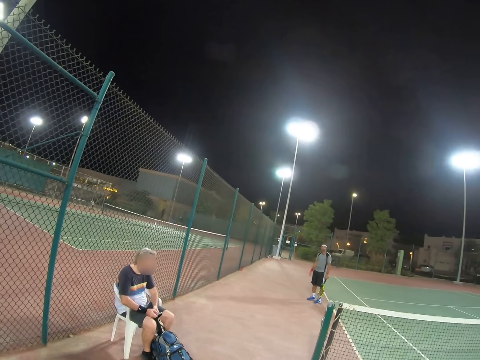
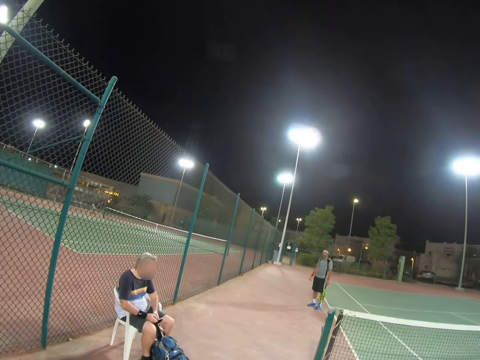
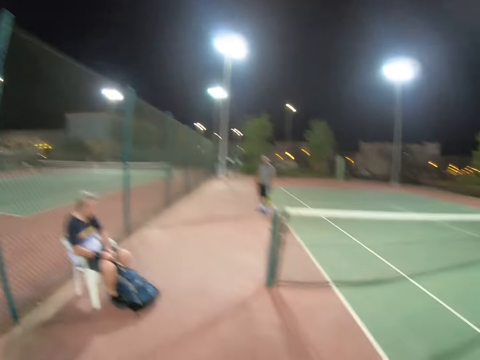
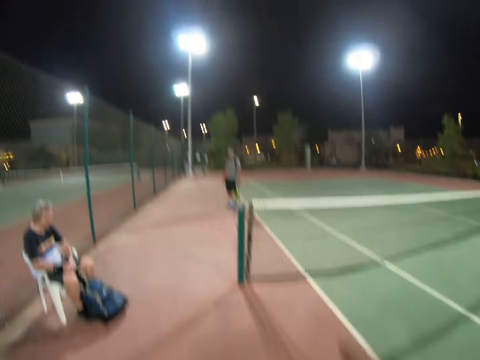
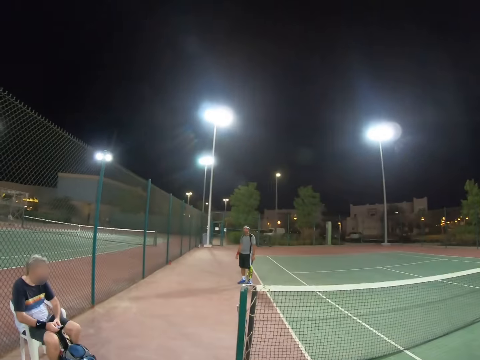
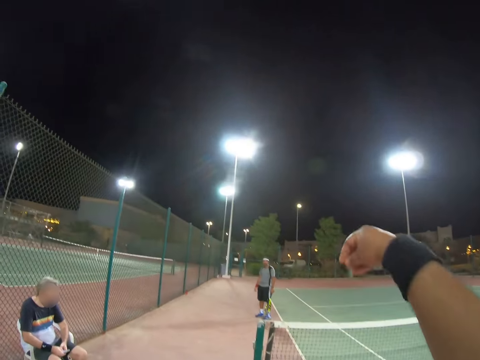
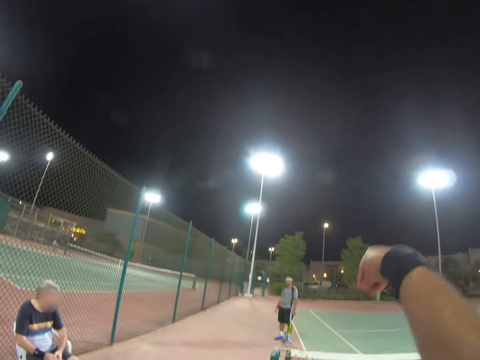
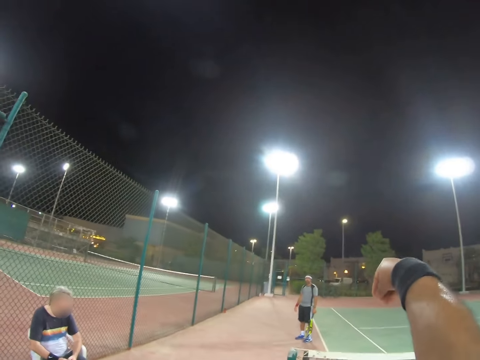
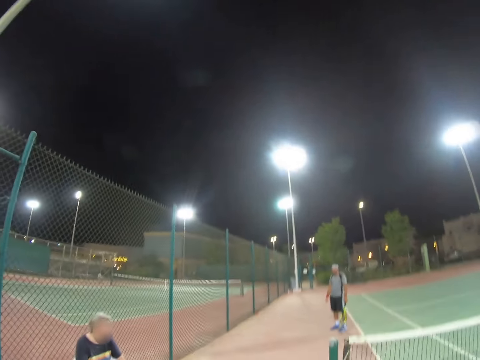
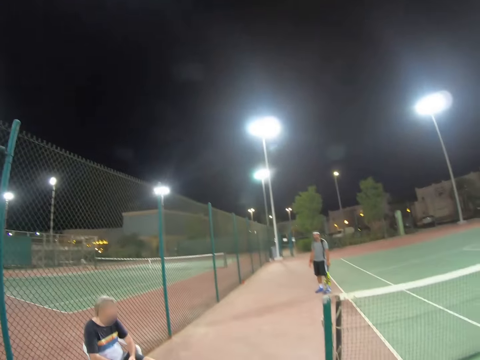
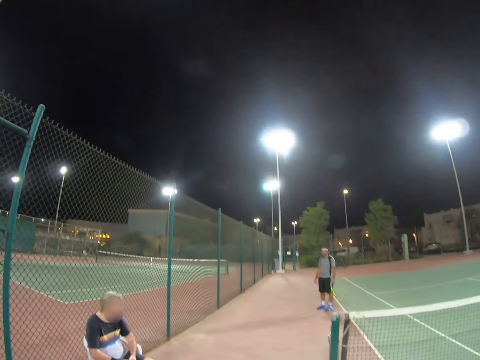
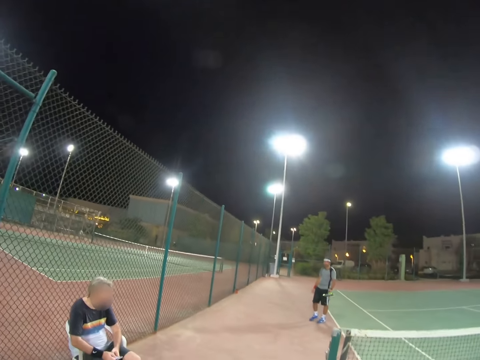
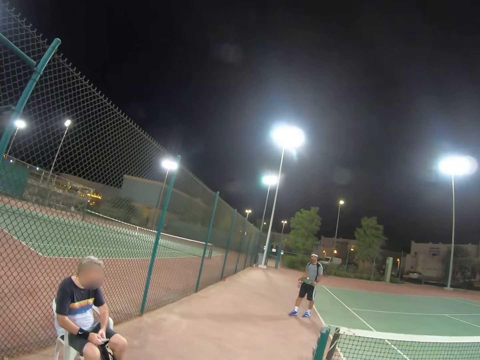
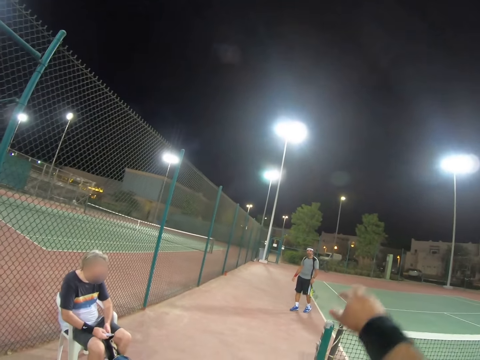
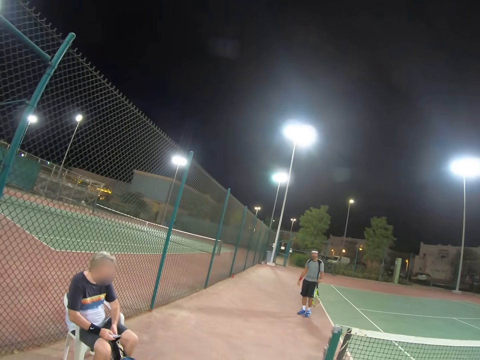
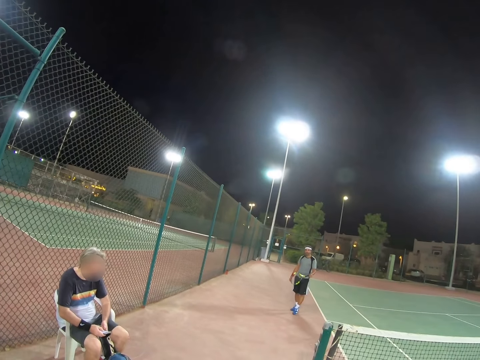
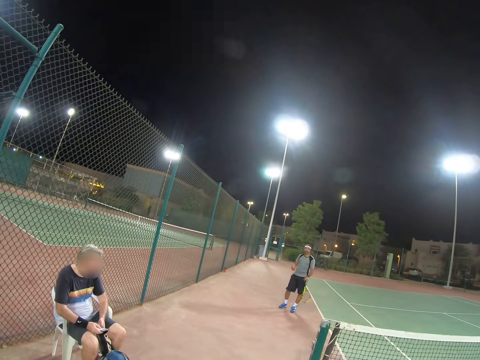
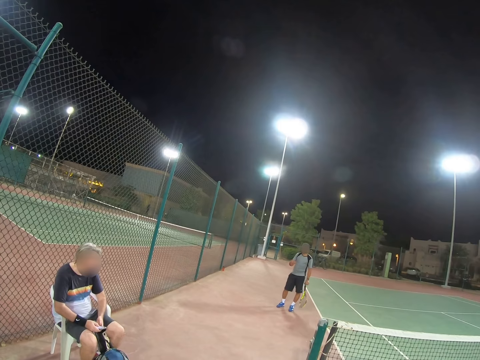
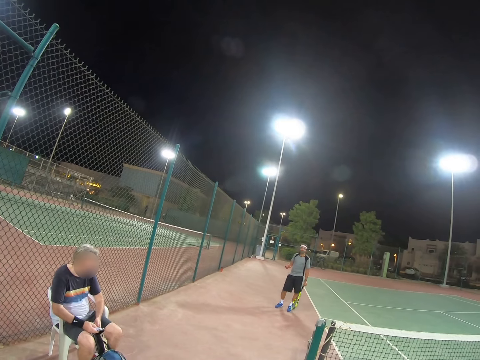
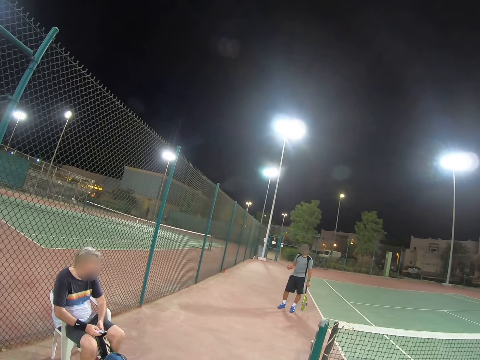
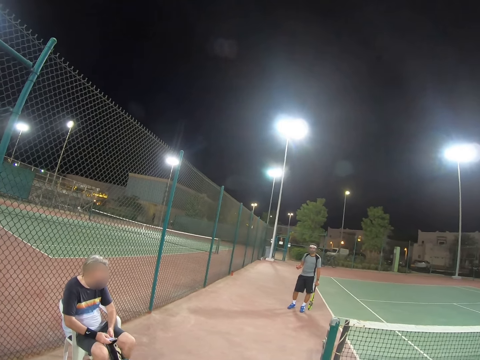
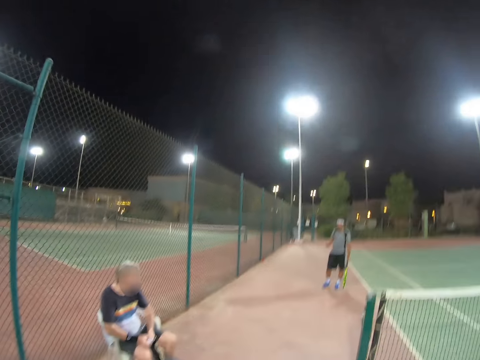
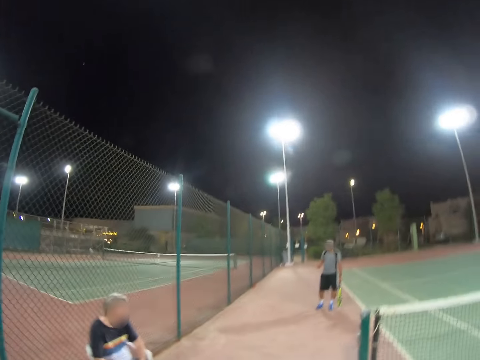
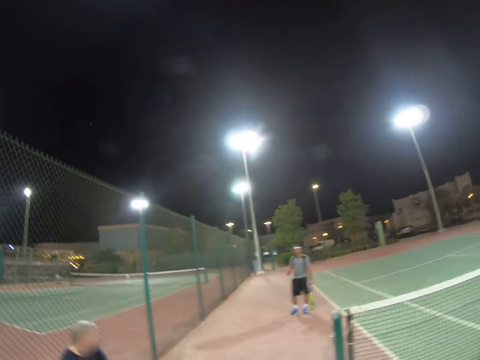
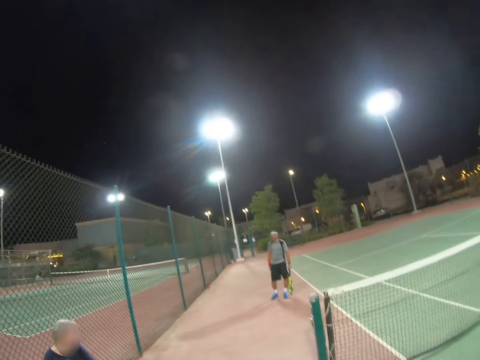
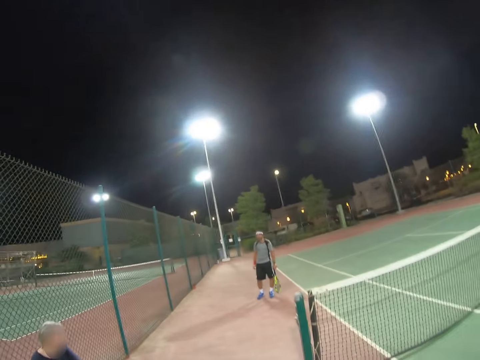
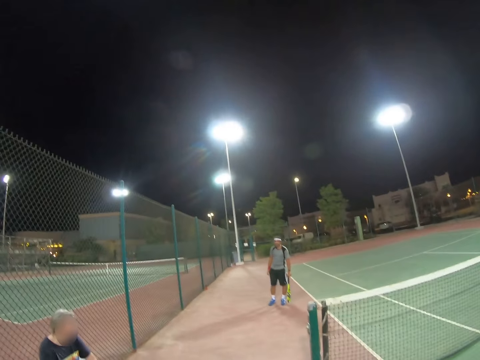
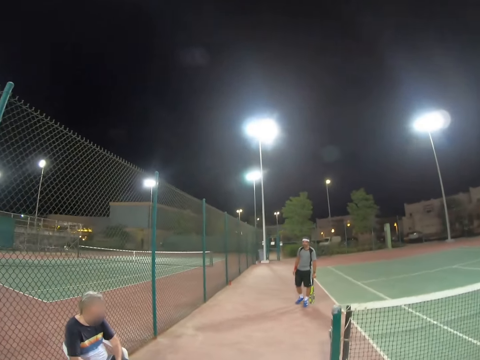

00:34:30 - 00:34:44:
A man uses his phone. The camera wearer raises the hand up. Another man talks with a person and the camera wearer.

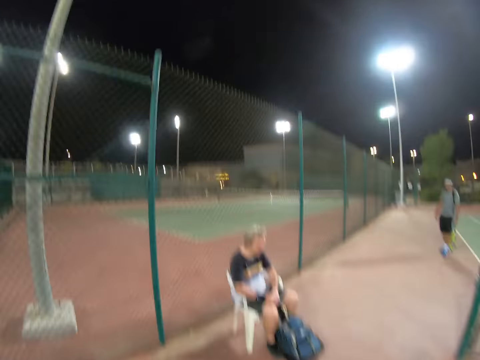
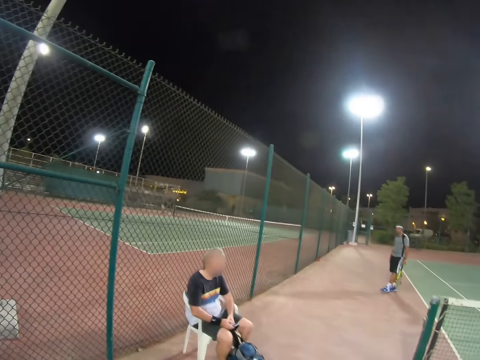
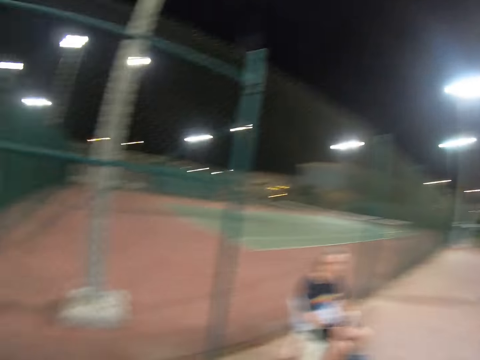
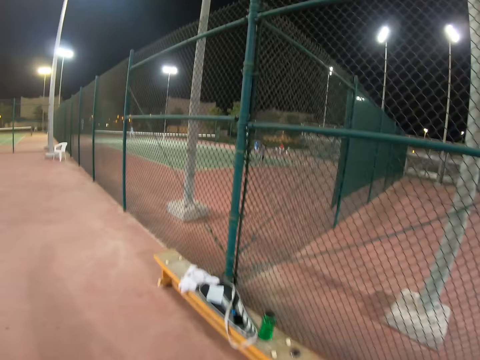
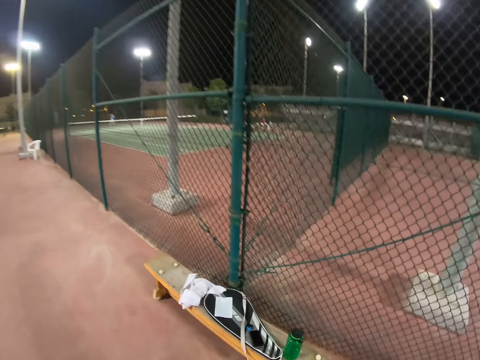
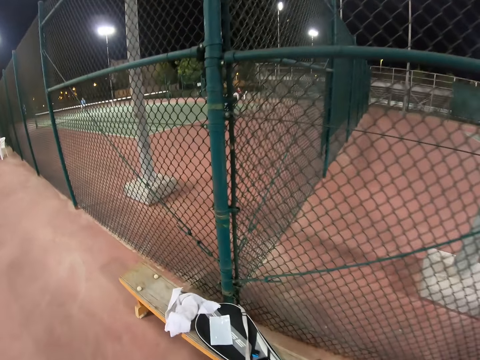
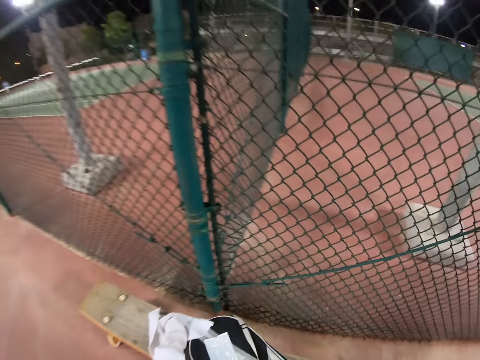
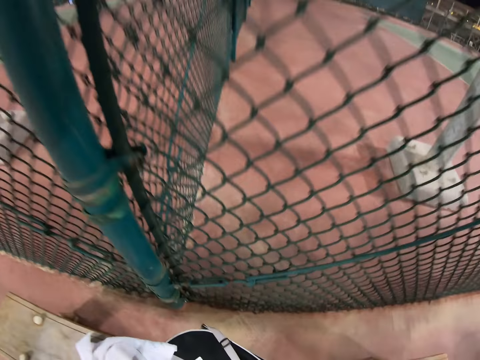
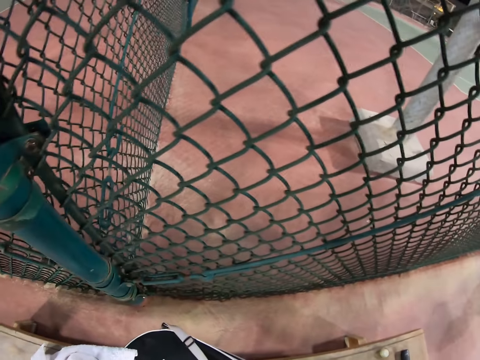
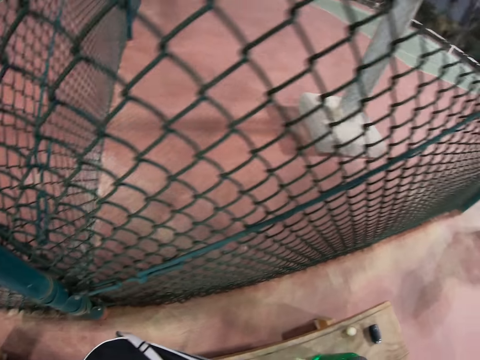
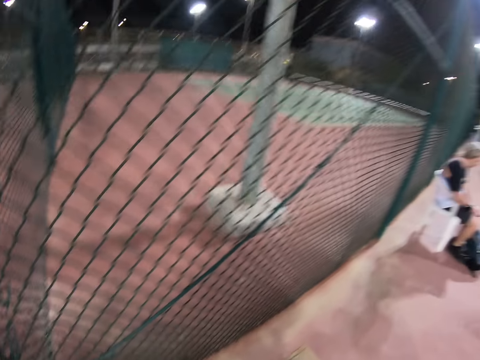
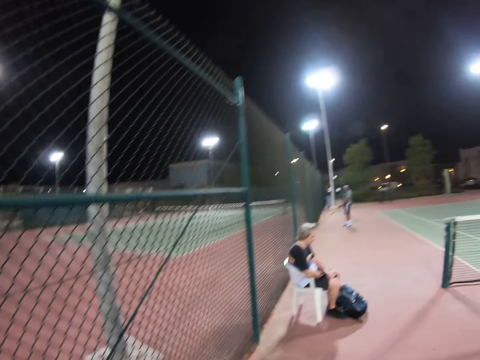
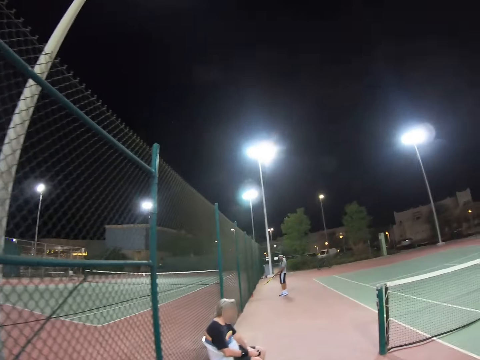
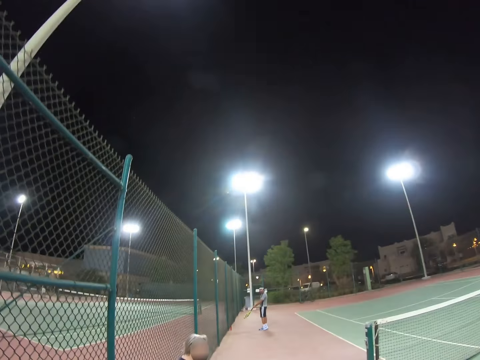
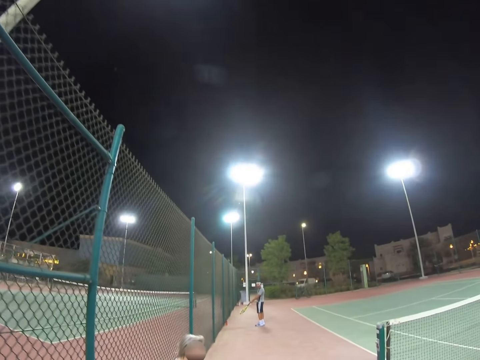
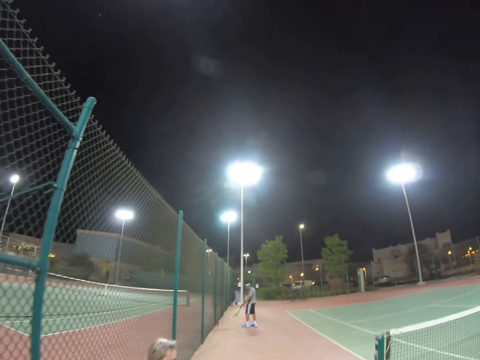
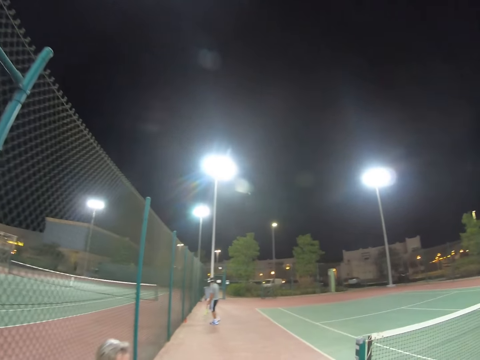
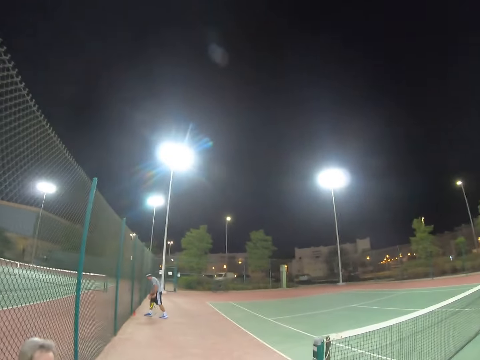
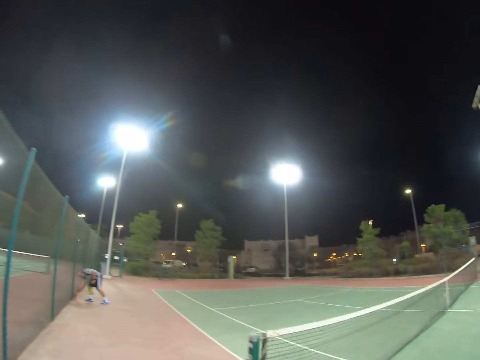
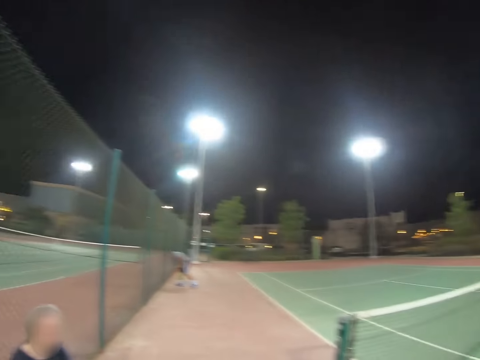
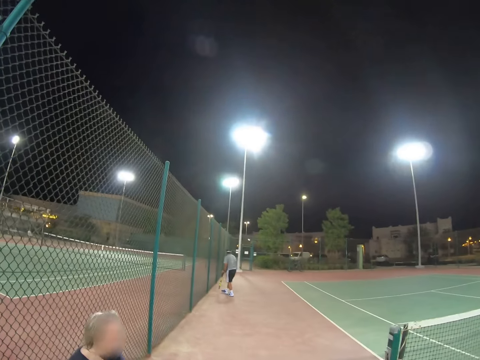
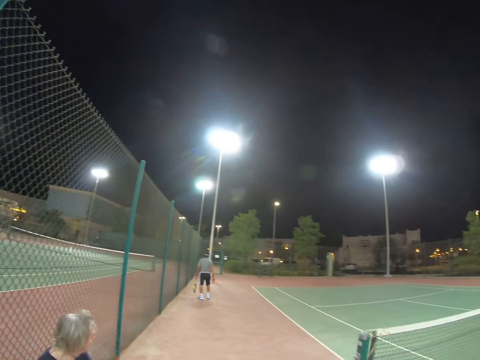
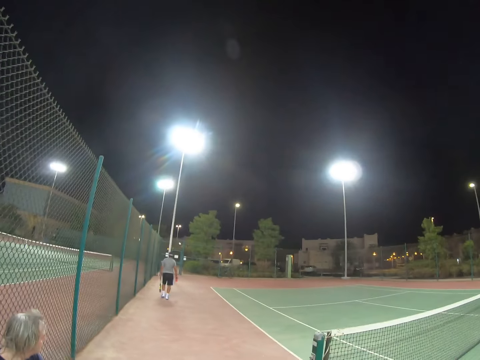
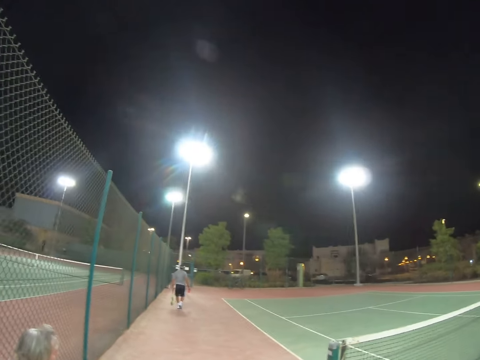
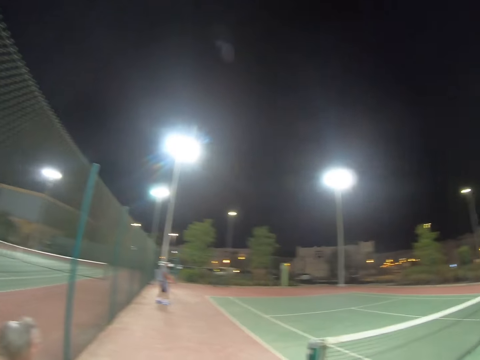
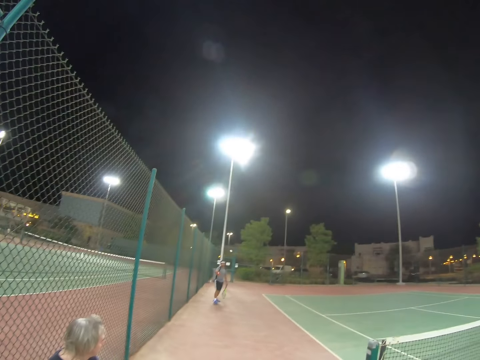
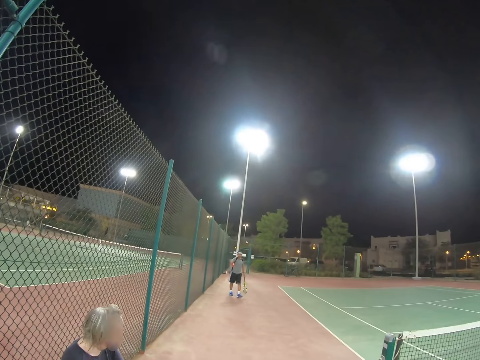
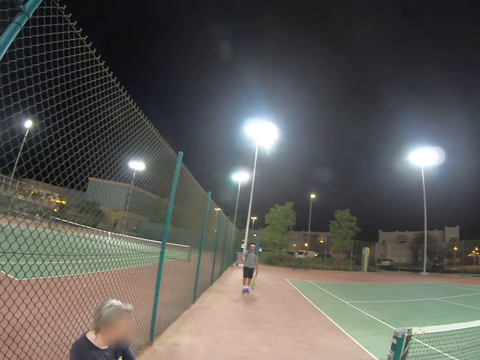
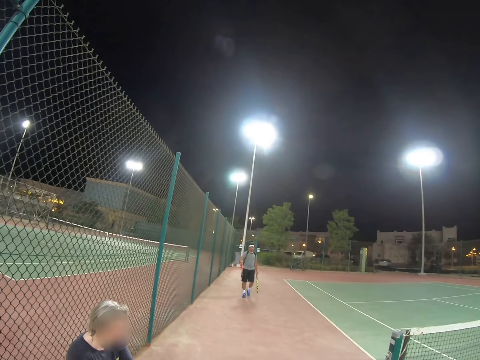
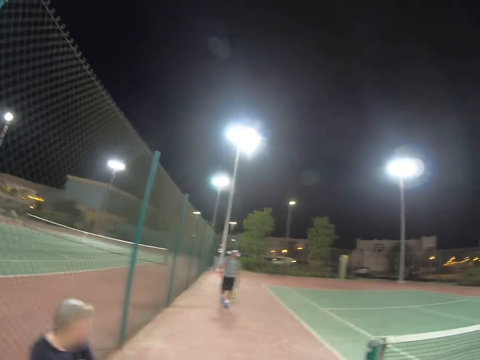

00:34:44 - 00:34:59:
The camera wearer walks to the bench. A person sits on a chair. A man moves his racket. Another person walks. The man picks up a bottle from the ground. The man walks.
